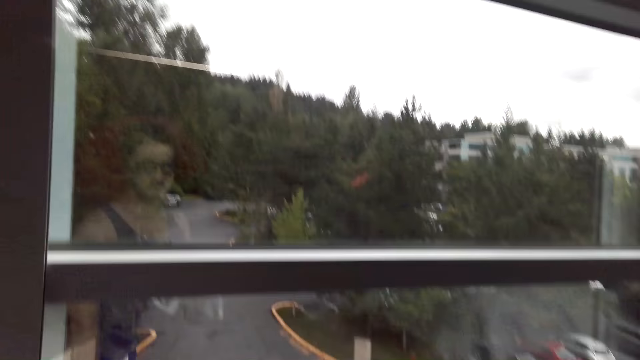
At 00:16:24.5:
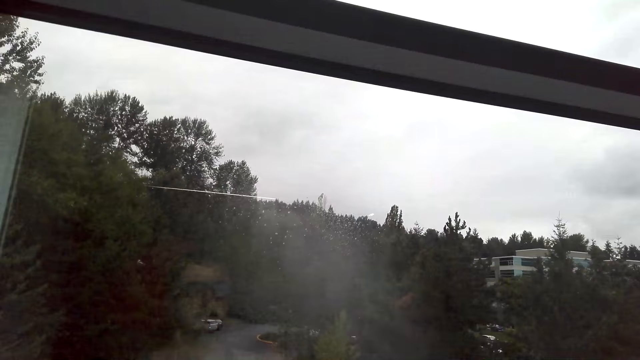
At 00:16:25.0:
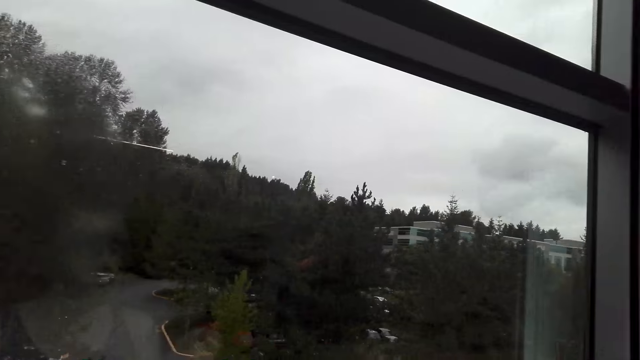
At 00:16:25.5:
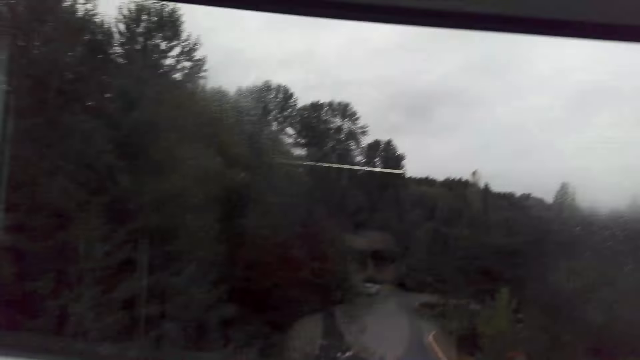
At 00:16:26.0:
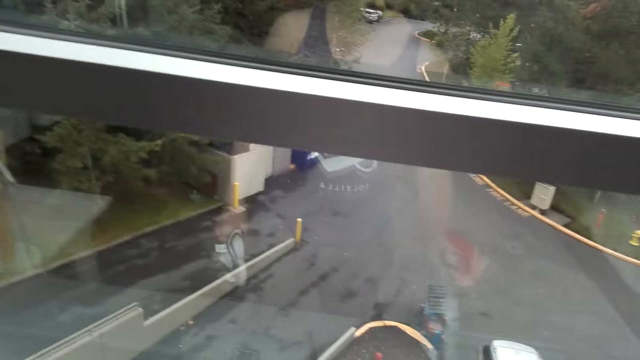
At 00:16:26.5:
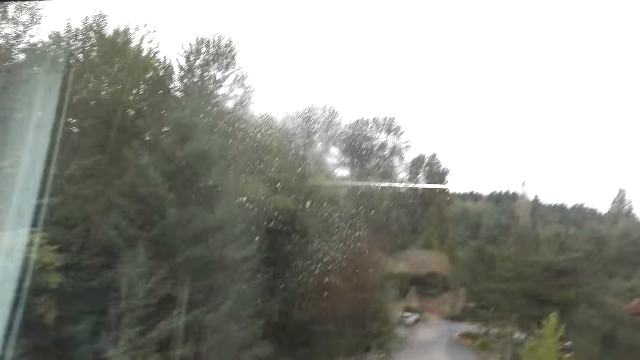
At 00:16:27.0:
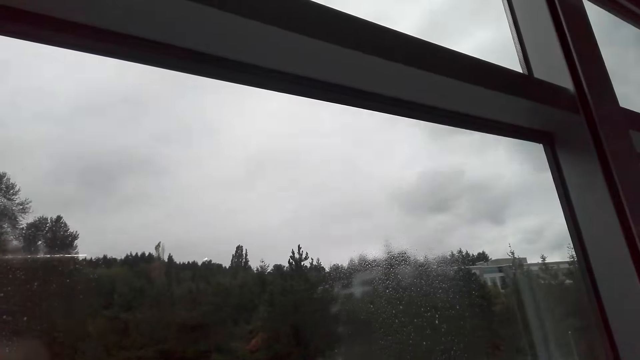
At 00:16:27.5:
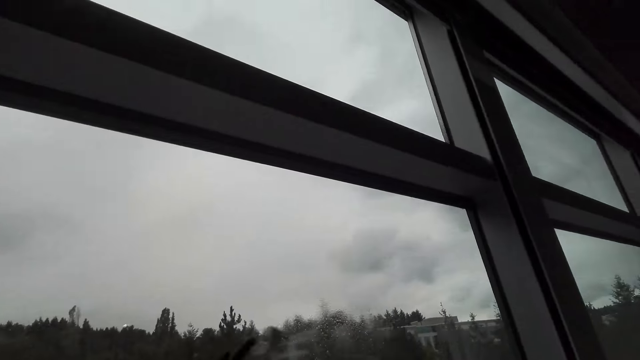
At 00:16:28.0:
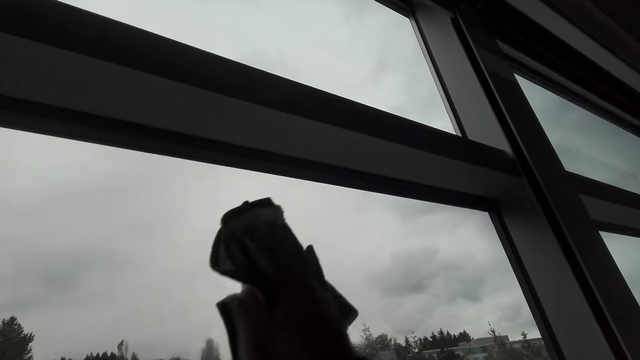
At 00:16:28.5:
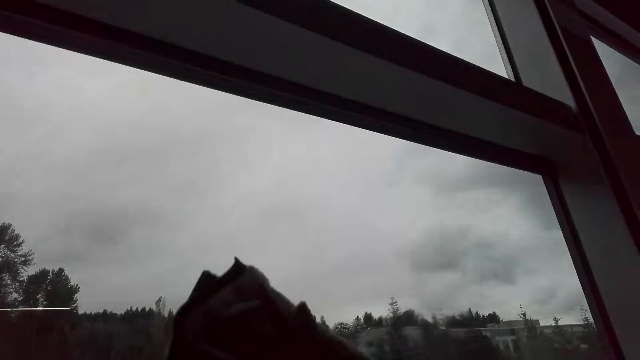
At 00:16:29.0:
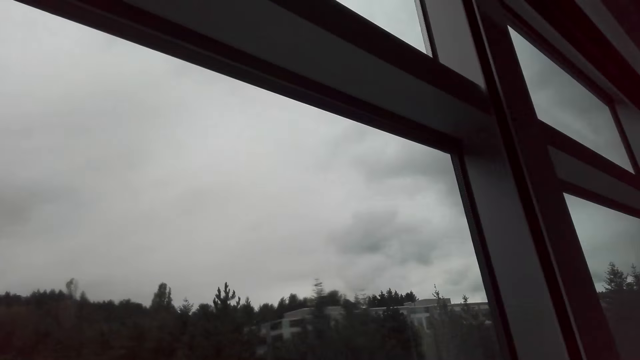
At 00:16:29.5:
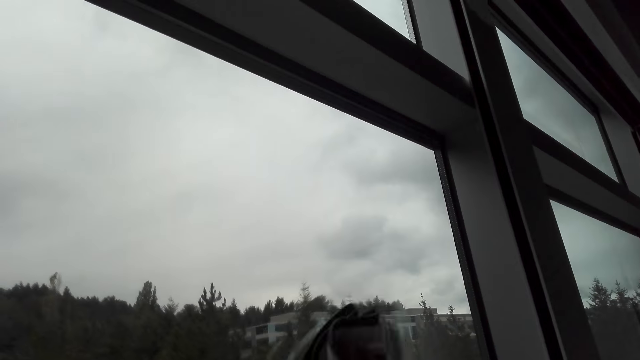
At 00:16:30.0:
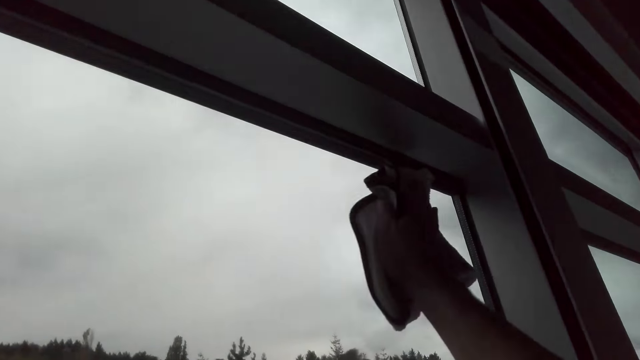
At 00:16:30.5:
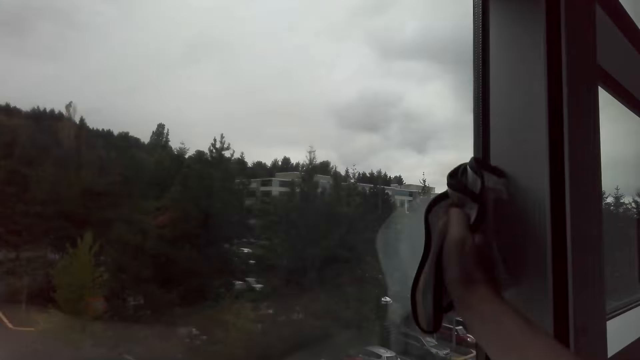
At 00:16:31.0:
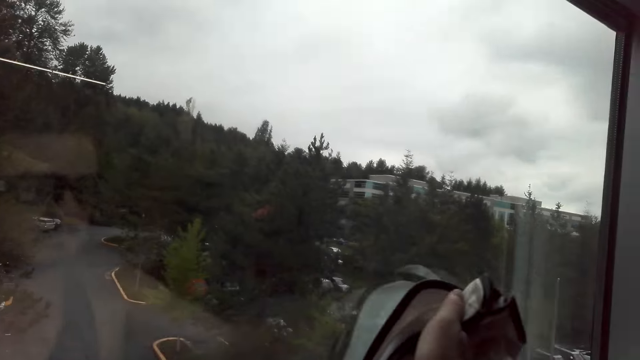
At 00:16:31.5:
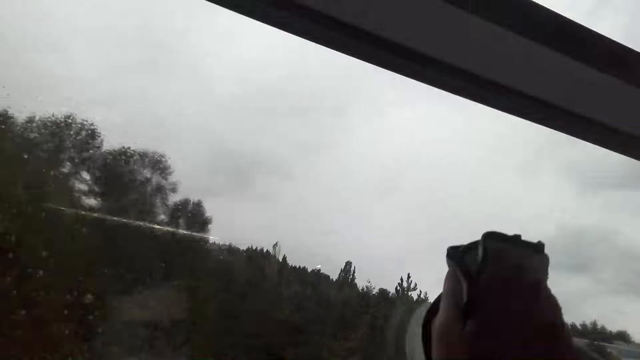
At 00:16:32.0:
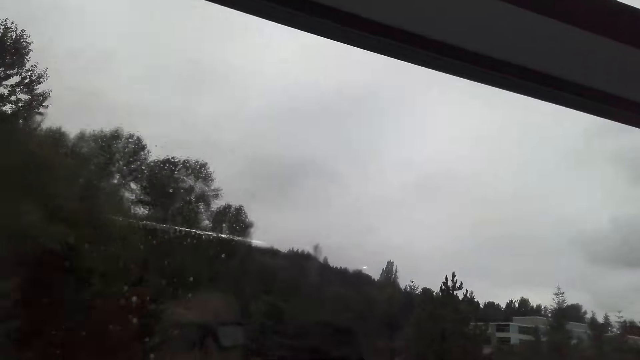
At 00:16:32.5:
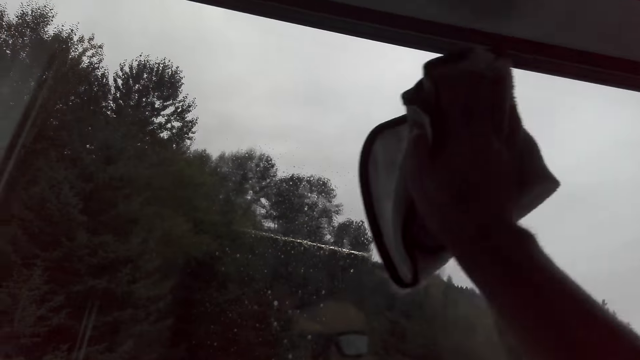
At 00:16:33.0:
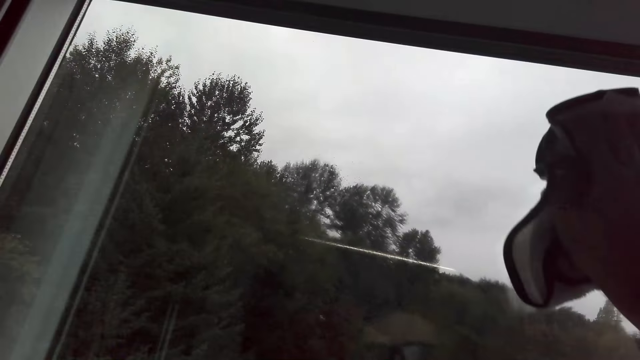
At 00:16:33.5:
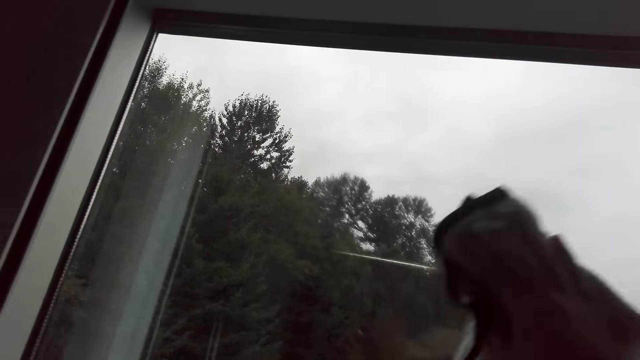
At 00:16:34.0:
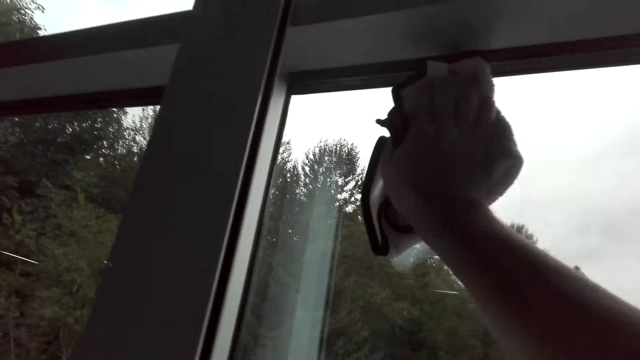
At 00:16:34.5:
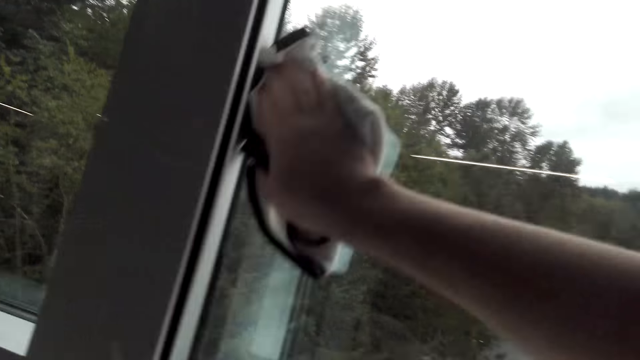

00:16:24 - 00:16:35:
The camera wearer sprays the window with Windex cleaner. They wipe the window with a cloth.

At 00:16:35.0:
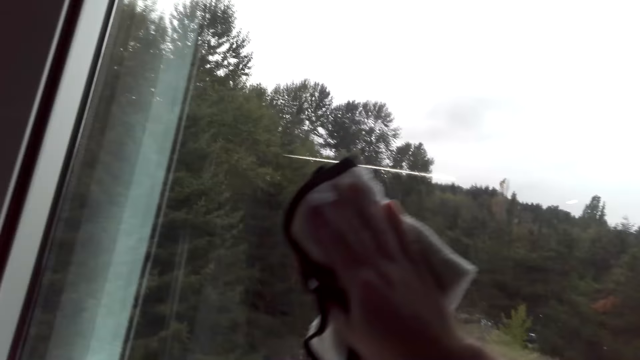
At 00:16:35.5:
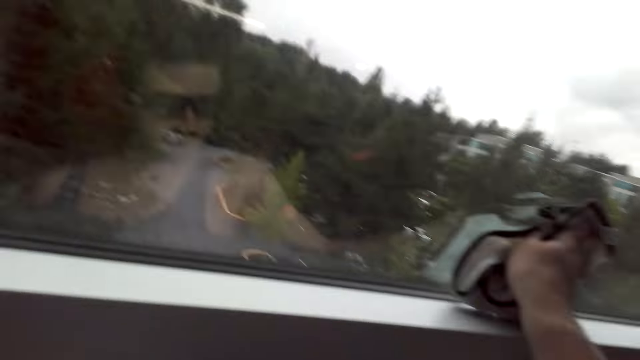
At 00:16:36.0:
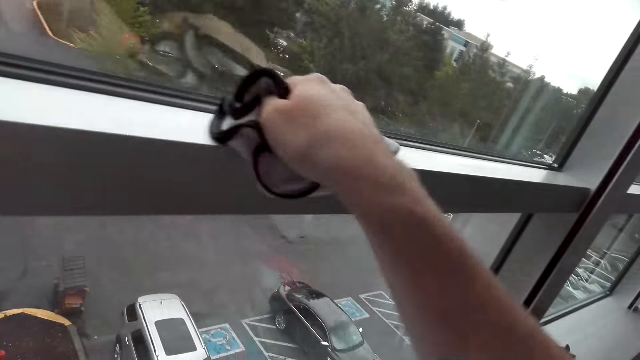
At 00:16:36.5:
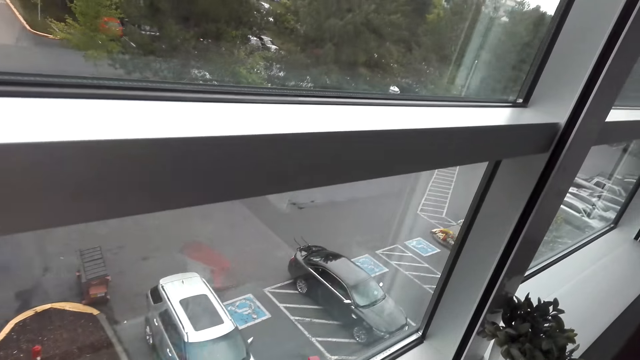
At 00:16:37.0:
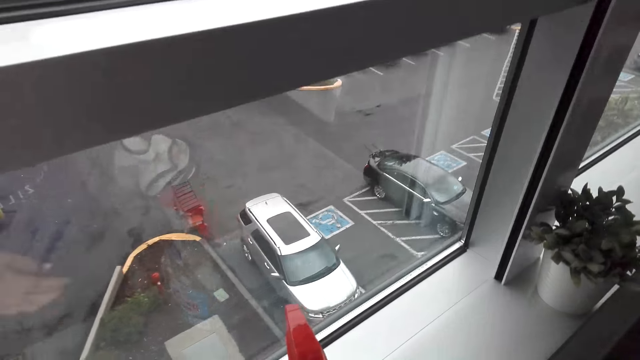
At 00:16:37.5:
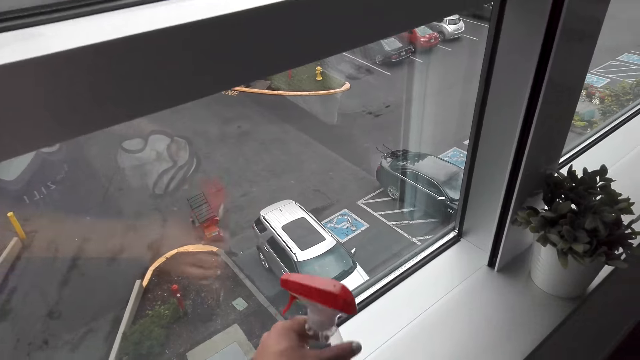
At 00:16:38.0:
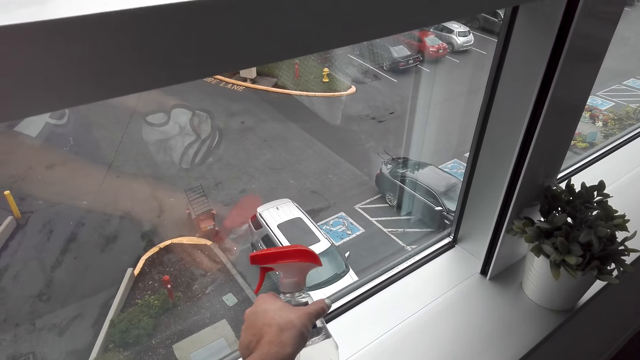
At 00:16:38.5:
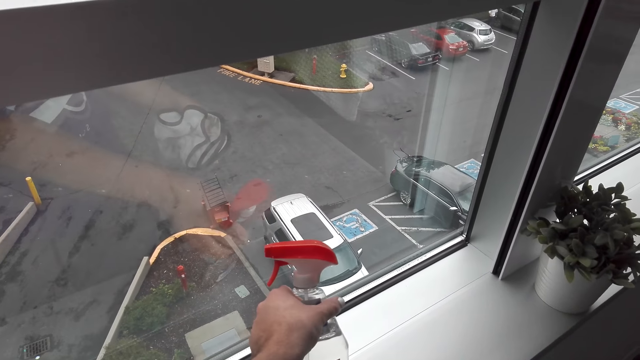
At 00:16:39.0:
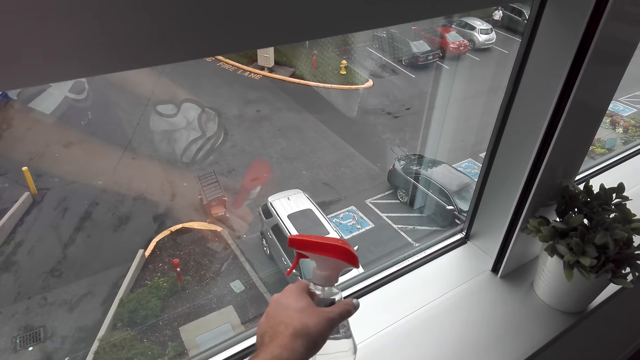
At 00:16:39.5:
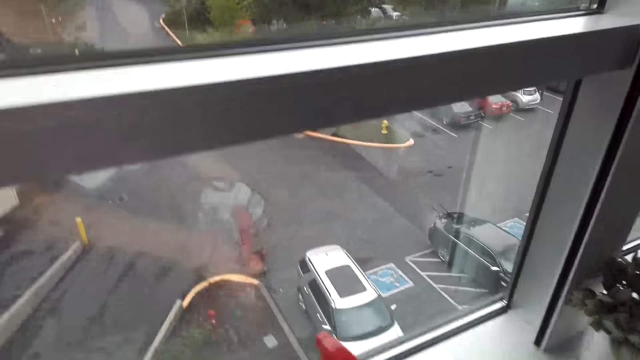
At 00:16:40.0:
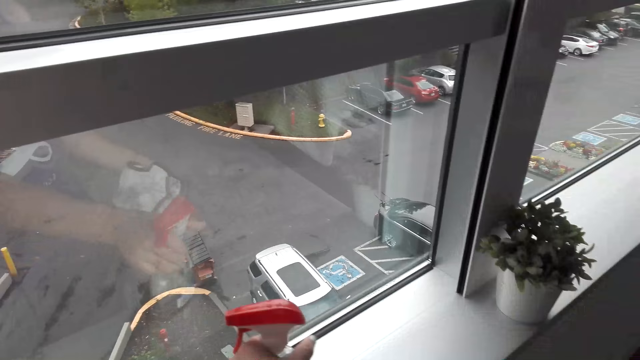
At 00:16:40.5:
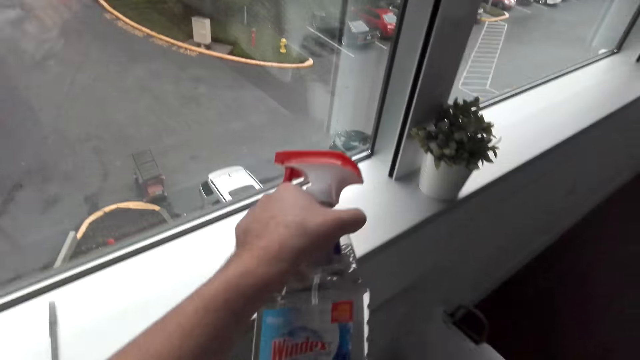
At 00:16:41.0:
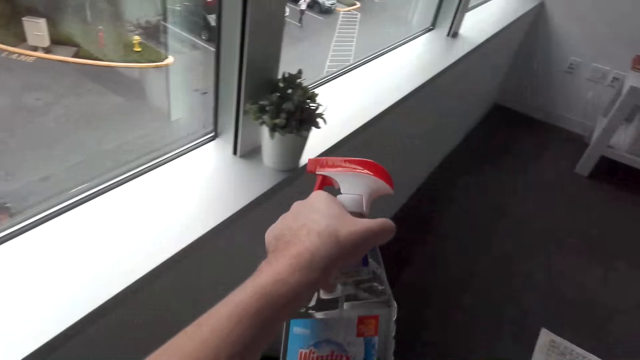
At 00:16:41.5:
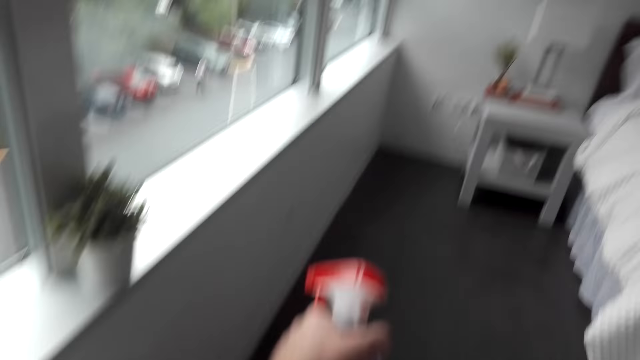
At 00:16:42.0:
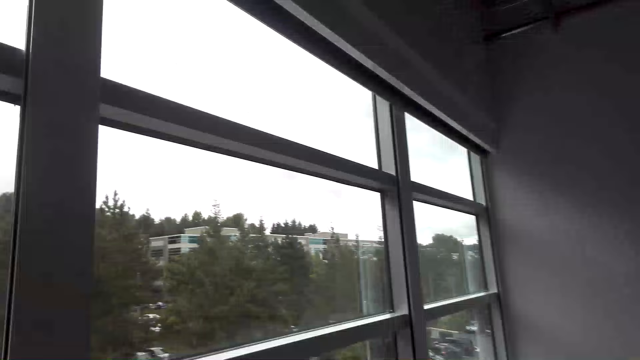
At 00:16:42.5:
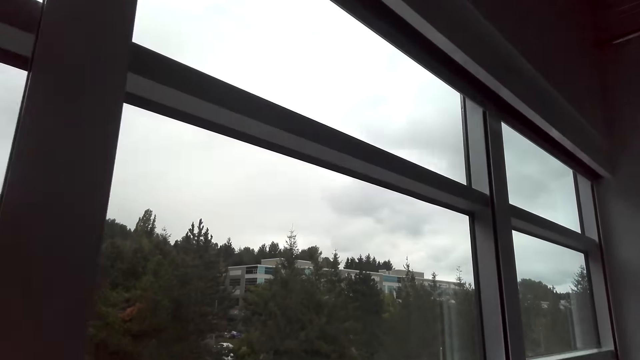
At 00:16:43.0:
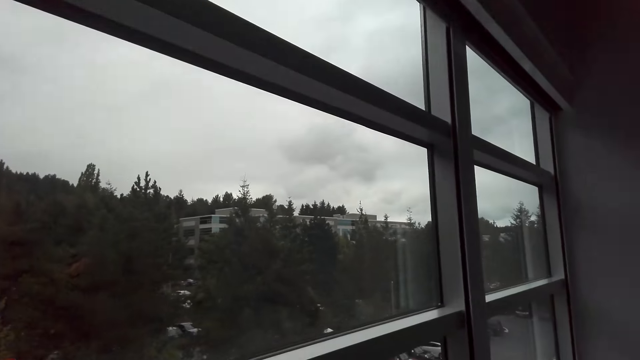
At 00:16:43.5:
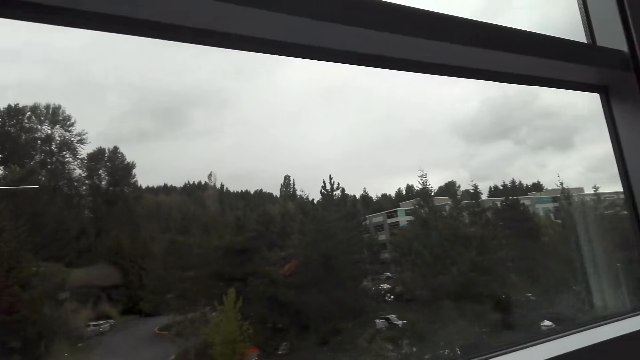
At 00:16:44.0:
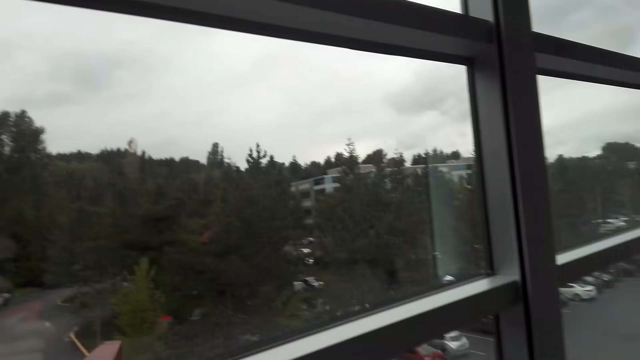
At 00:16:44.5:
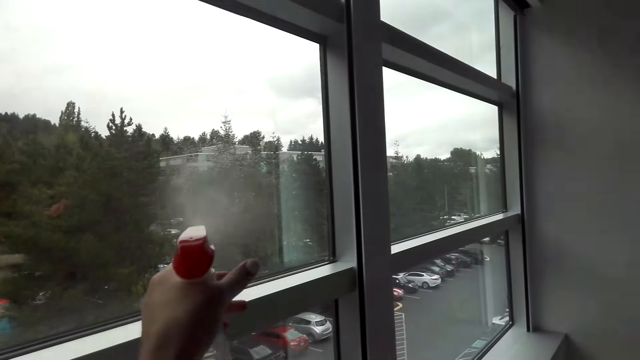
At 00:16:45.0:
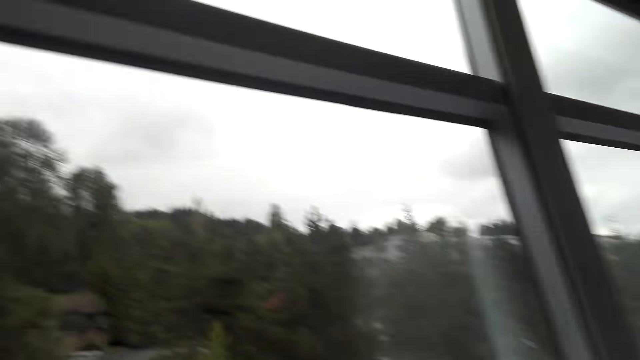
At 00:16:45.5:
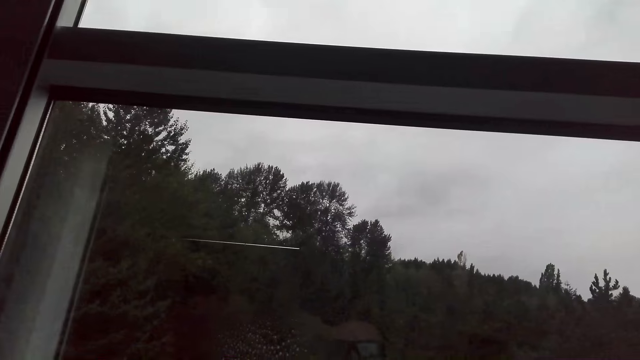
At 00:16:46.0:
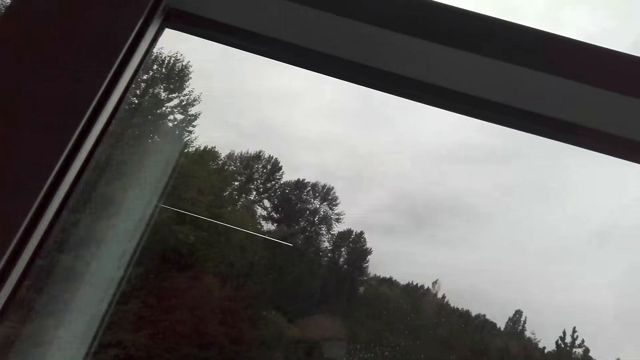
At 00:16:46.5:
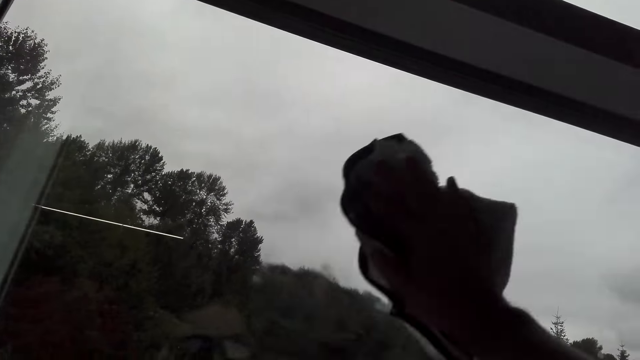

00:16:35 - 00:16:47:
The camera wearer holds a spray. They spray the window with Windex cleaner.
